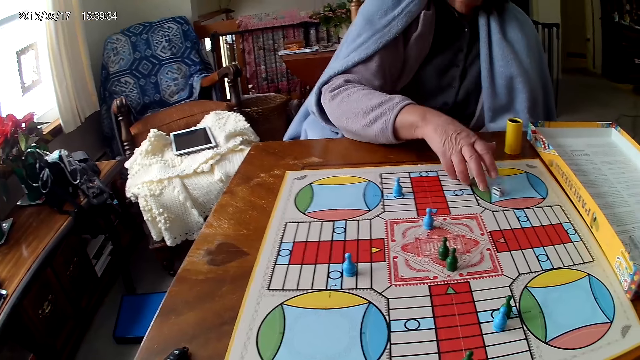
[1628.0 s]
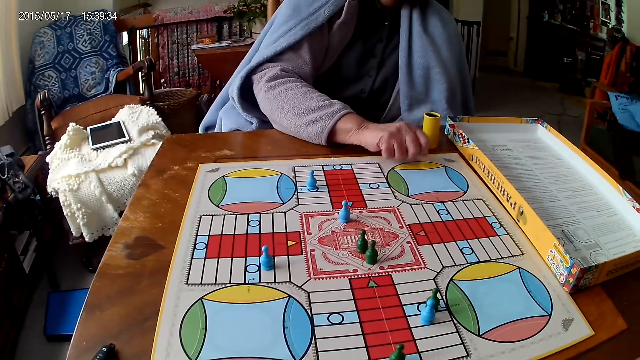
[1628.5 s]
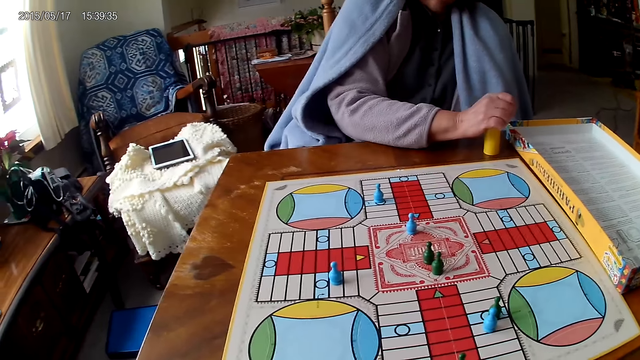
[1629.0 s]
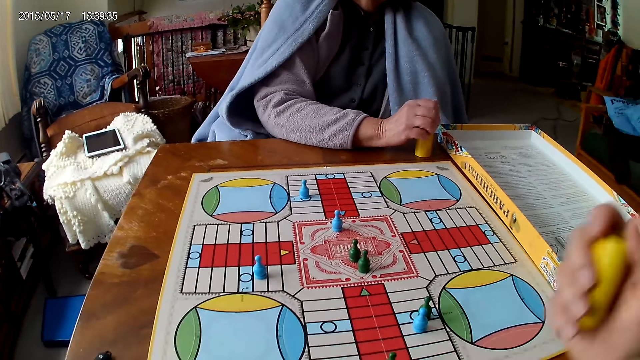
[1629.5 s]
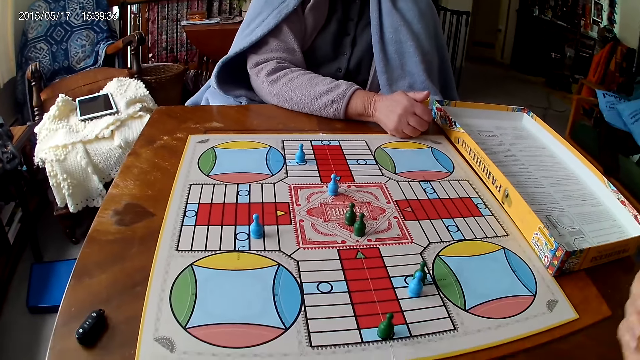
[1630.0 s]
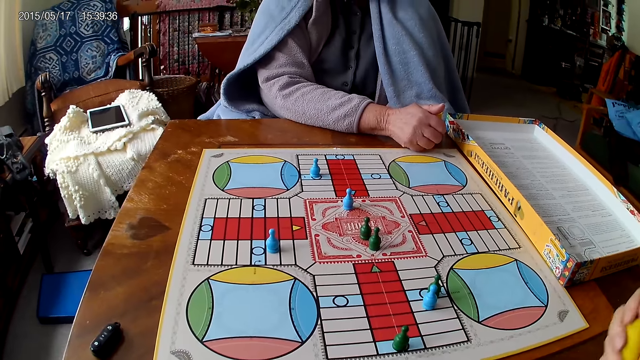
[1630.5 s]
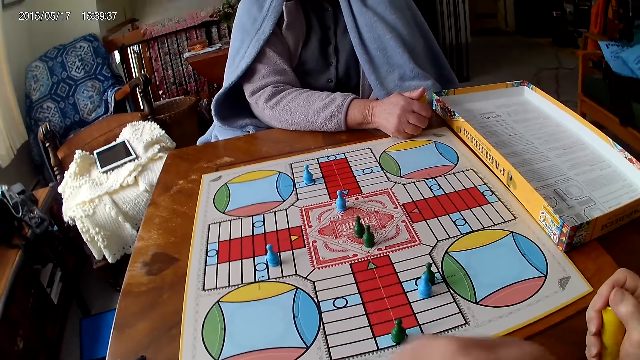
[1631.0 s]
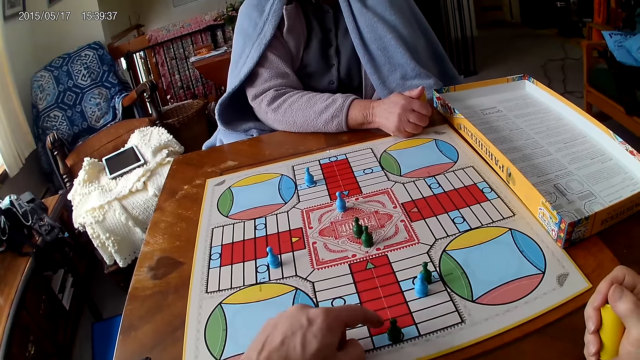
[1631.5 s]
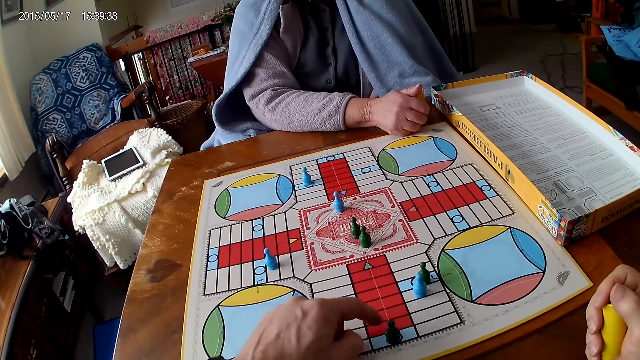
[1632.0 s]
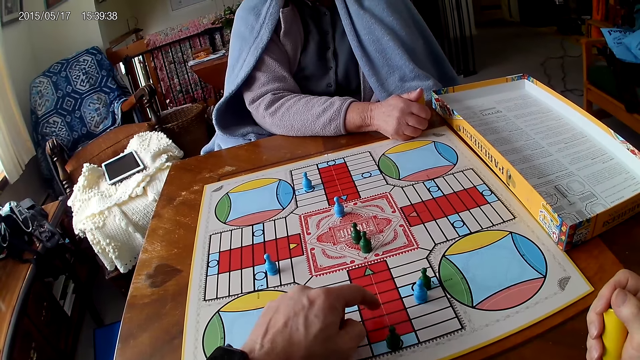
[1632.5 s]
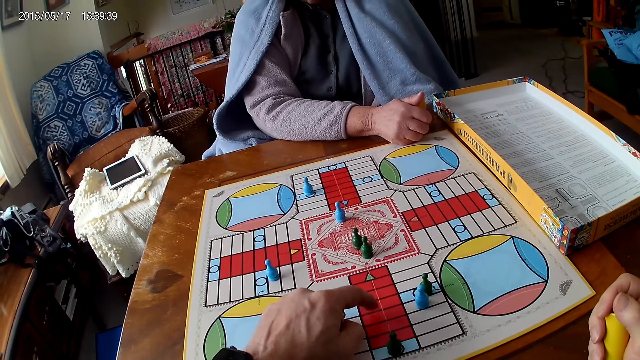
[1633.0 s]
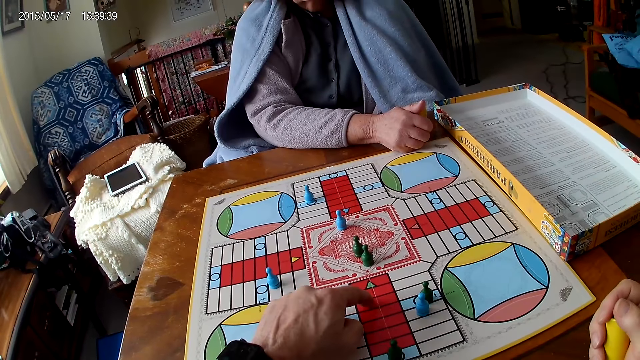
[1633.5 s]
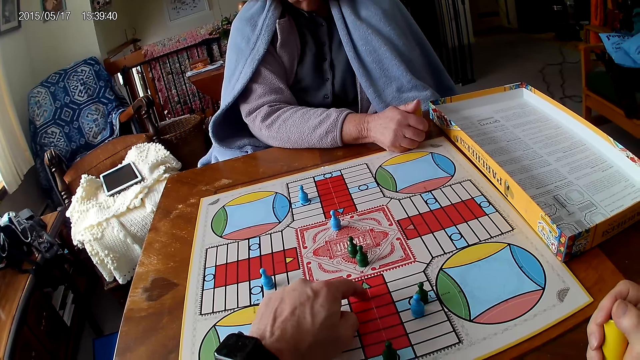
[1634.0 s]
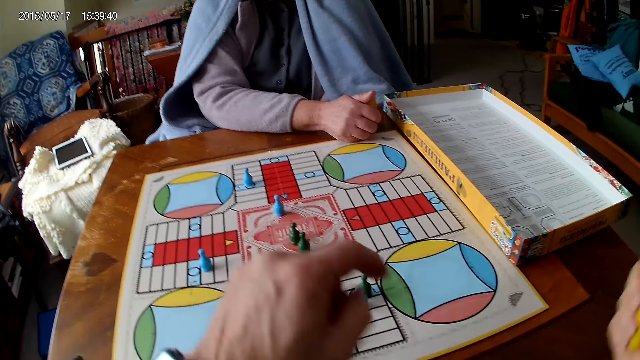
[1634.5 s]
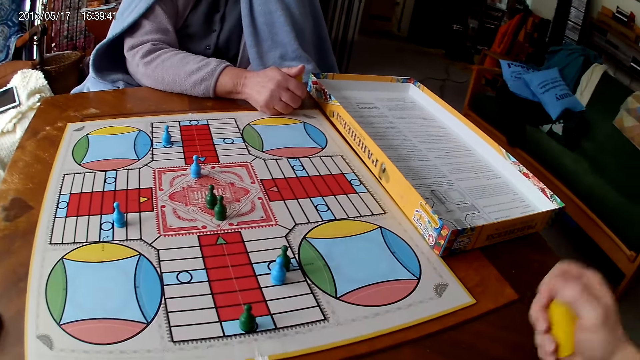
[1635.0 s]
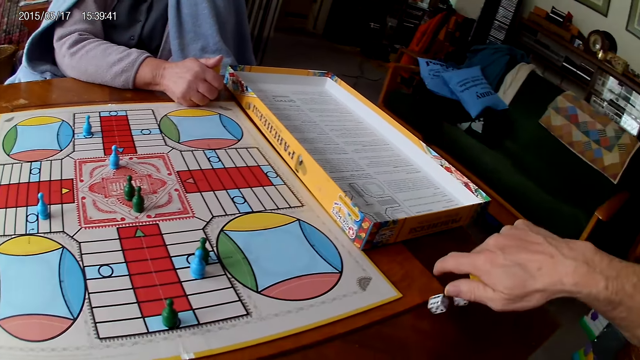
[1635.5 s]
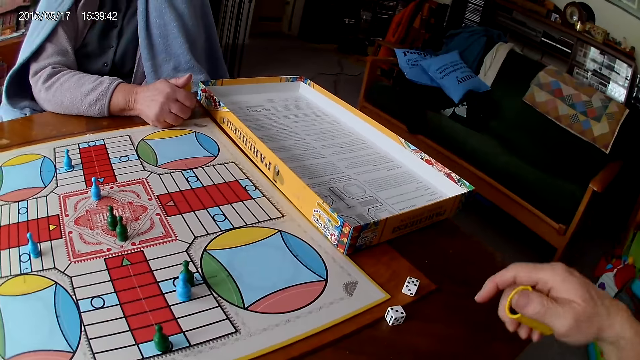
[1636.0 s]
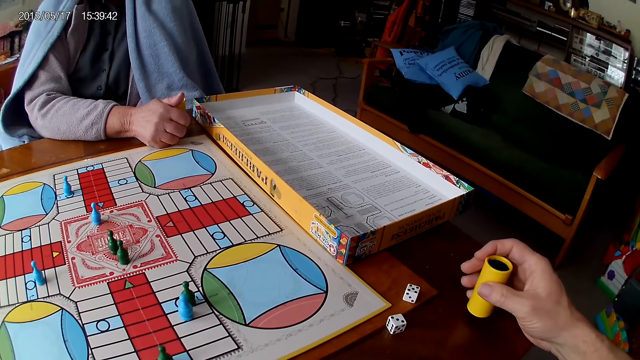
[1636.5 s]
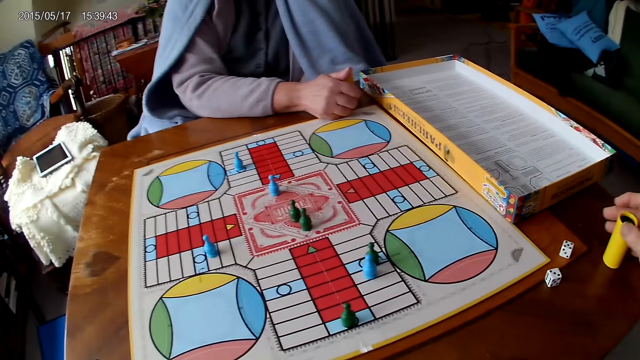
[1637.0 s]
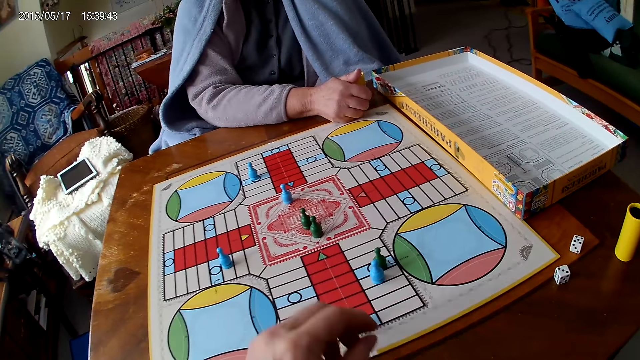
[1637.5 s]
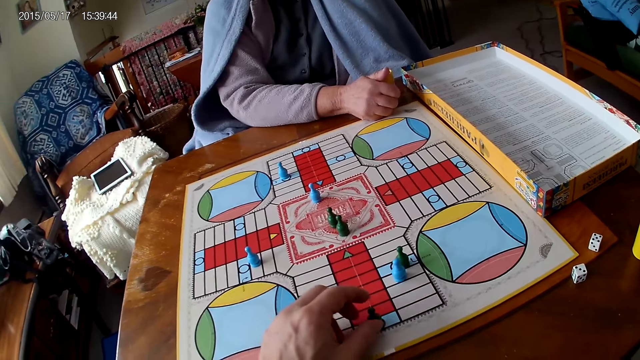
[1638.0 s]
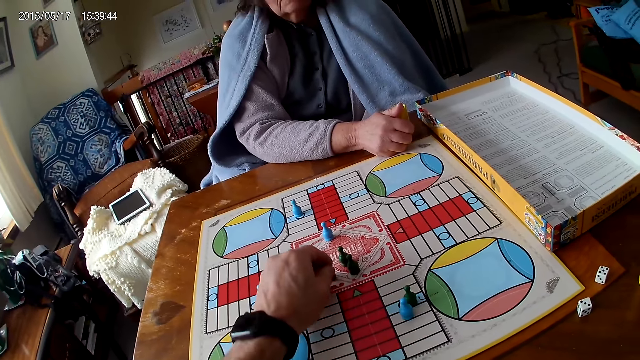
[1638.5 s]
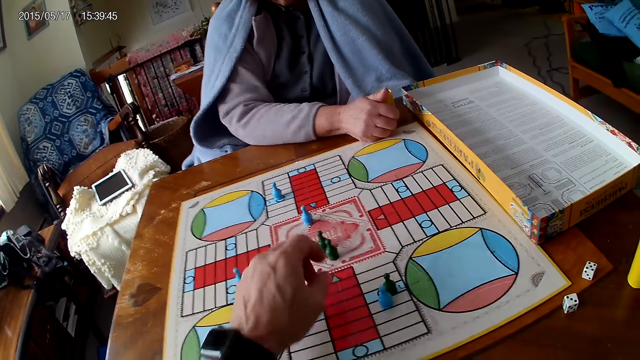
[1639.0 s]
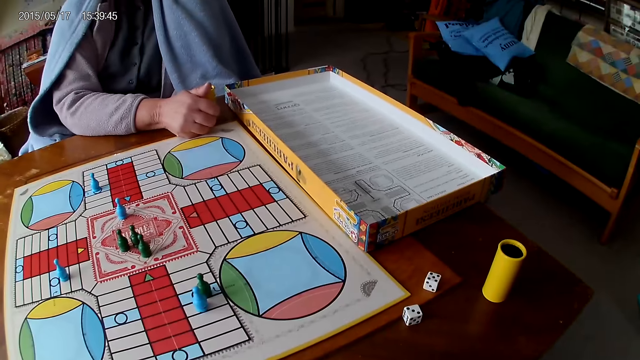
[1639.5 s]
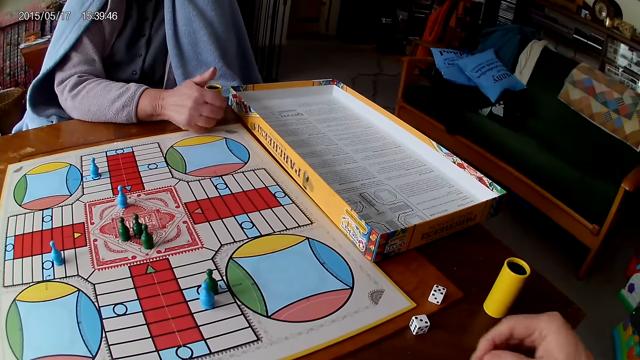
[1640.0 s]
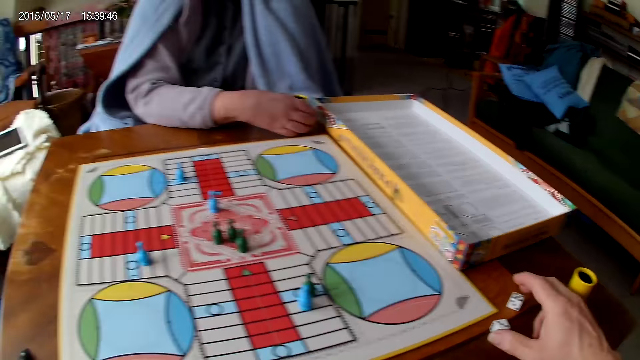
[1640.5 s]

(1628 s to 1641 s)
A woman picks her dice from the Ludo board with her right hand and drops the dice into her container. The camera wearer shakes his container with his right hand. He counts boxes on the Ludo board with his right hand. He interacts with the woman. He shakes his container with his right hand. He spins the dice cup. He drops the dice in his container on the table. He drops his container on the table with his right hand. He picks the dice. He moves a piece on the Ludo board with his right hand.

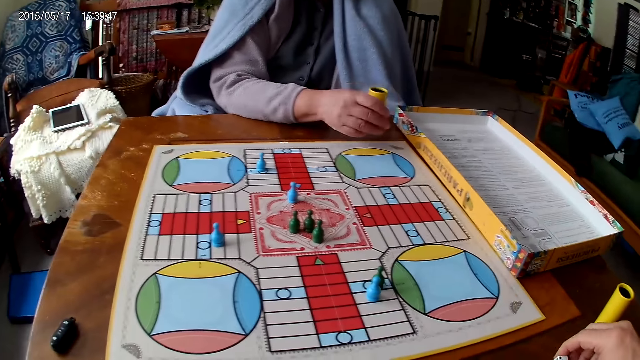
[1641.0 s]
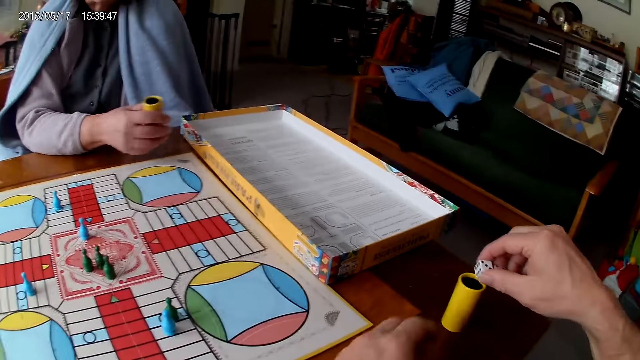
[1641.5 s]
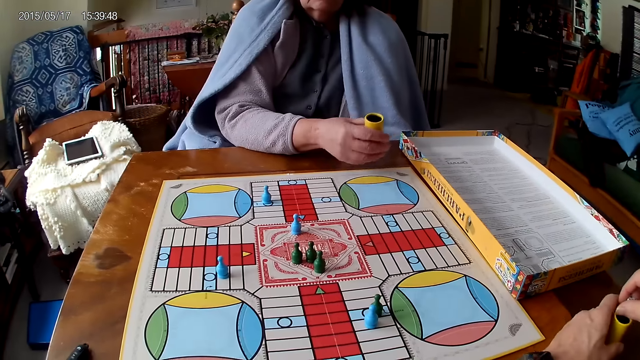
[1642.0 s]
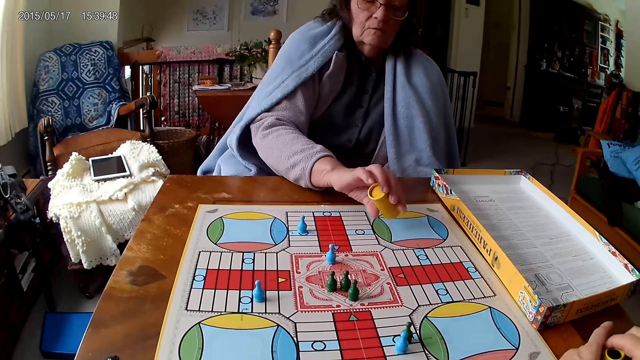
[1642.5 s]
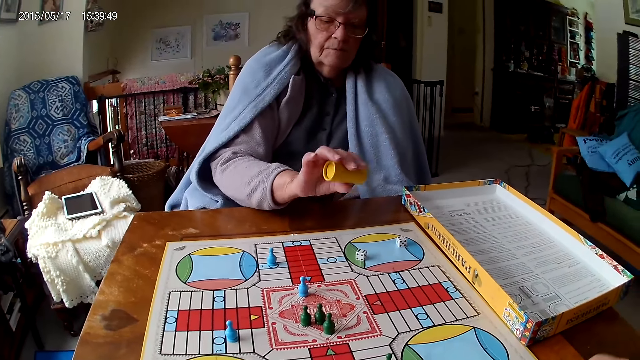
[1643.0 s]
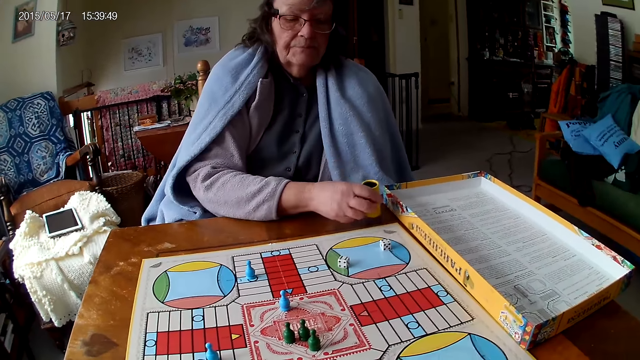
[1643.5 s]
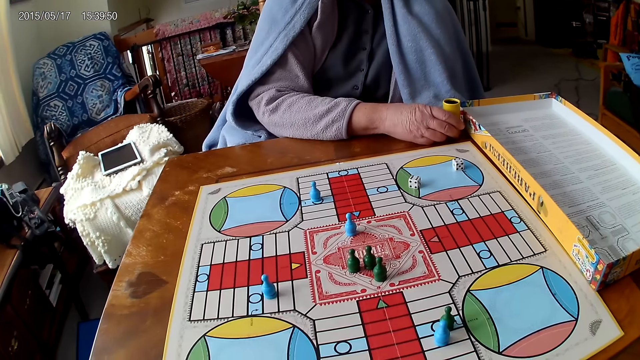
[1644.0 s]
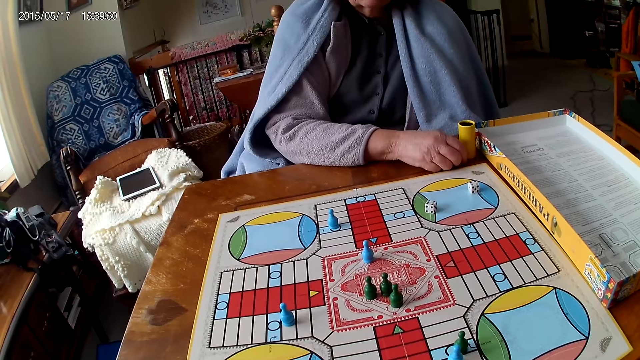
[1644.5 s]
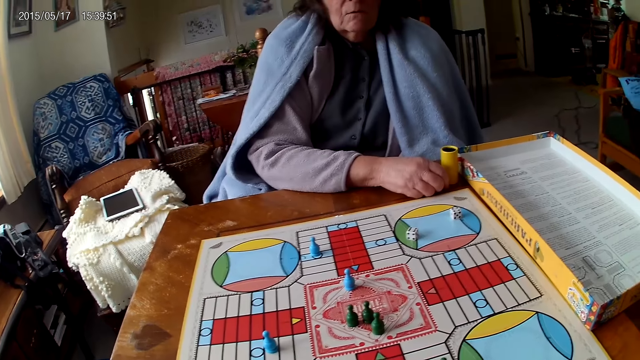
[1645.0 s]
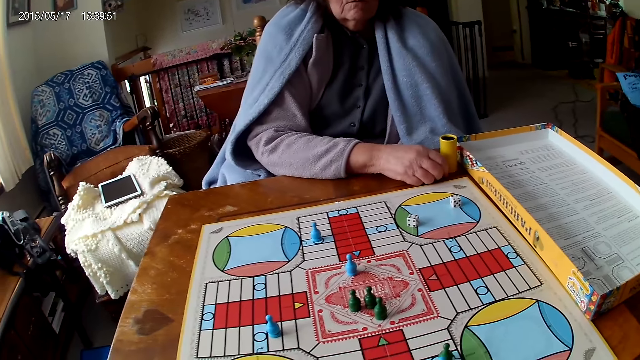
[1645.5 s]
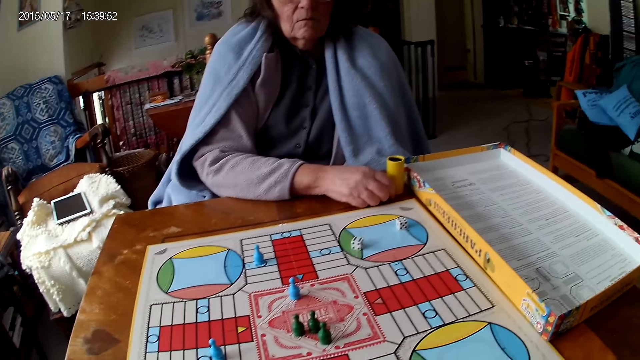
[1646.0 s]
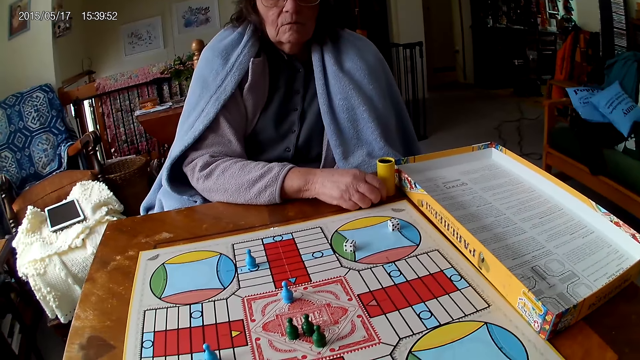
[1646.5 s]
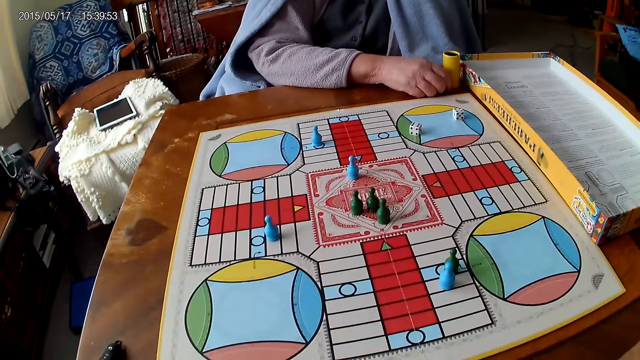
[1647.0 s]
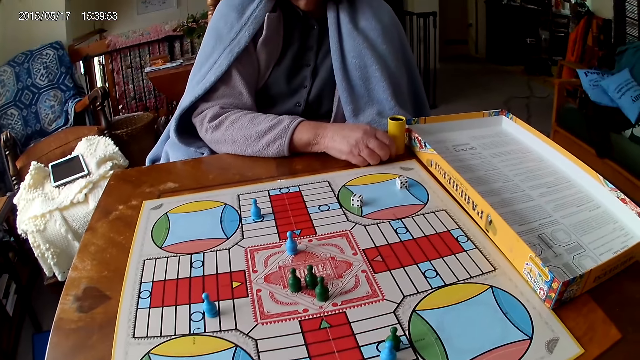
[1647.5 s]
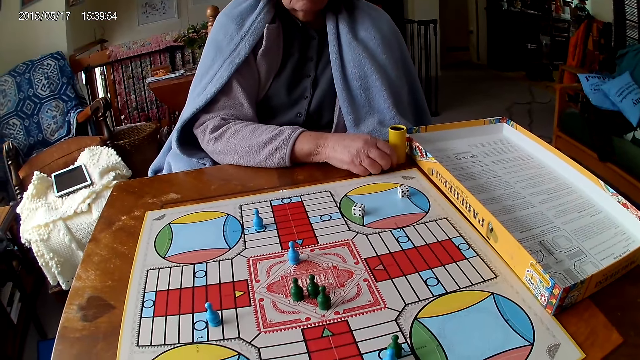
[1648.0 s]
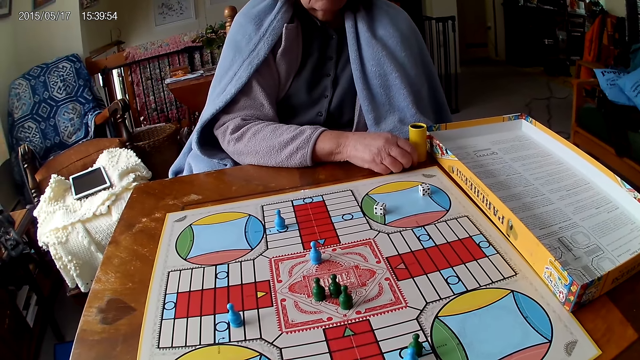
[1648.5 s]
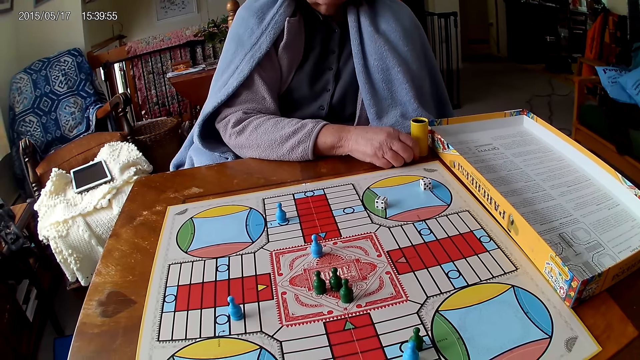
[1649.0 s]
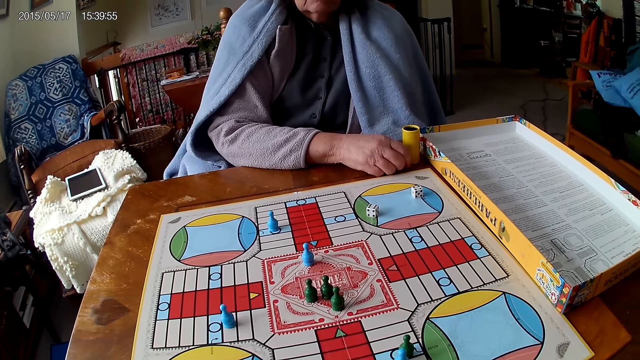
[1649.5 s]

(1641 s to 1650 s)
The camera wearer picks his dice from the Ludo board with his right hand. A woman spins the dice, picks her container from the Ludo board with her right hand, and shakes her container with her right hand. The camera wearer drops the dice in his container on the table. He grabs his container on the table with his left hand. The woman drops the dice in her container on the Ludo board and drops her container on the Ludo board. The camera wearer passes his container from his left hand to his right hand. The woman talks.
